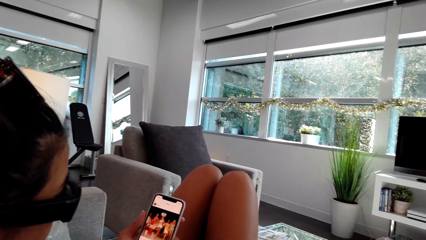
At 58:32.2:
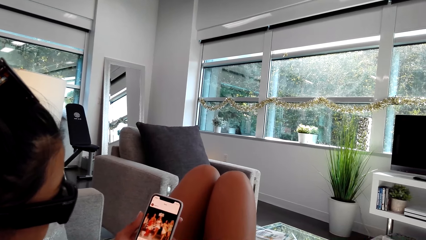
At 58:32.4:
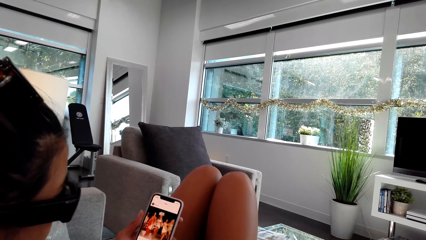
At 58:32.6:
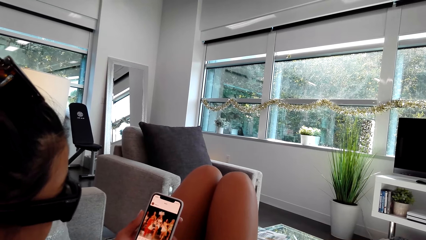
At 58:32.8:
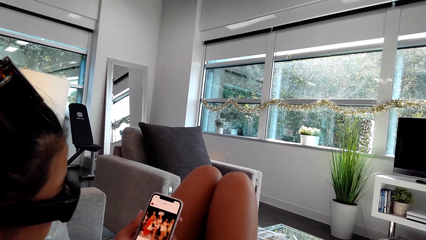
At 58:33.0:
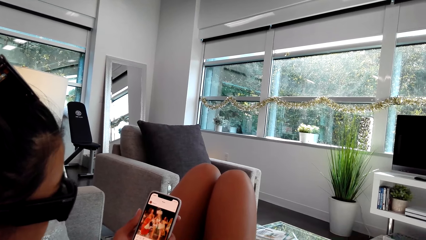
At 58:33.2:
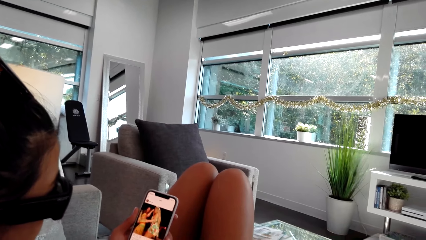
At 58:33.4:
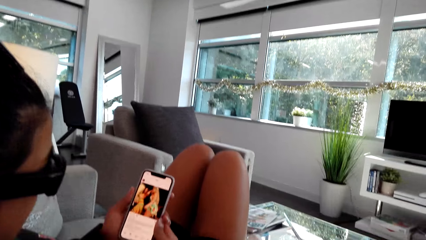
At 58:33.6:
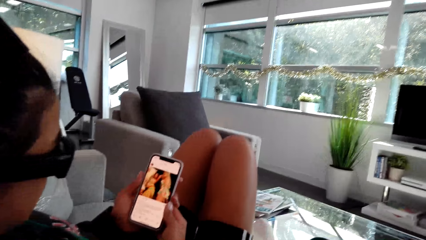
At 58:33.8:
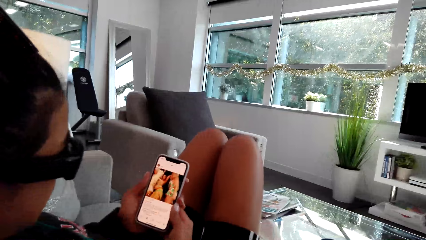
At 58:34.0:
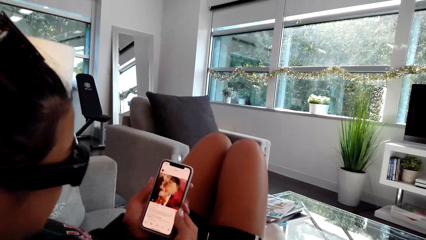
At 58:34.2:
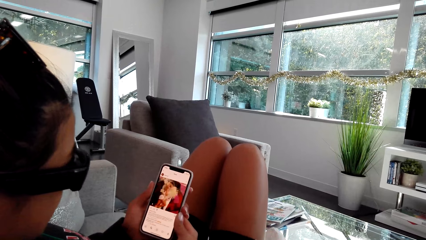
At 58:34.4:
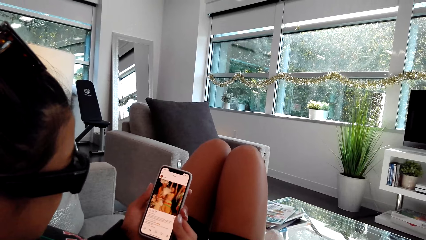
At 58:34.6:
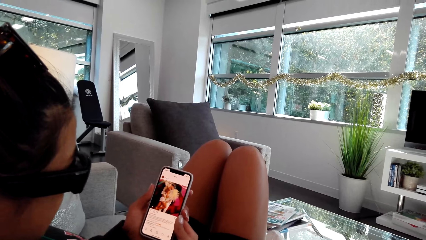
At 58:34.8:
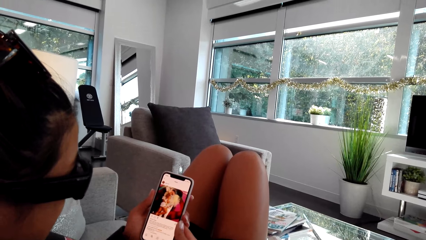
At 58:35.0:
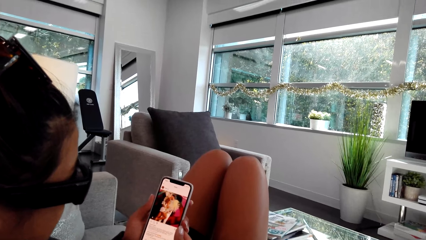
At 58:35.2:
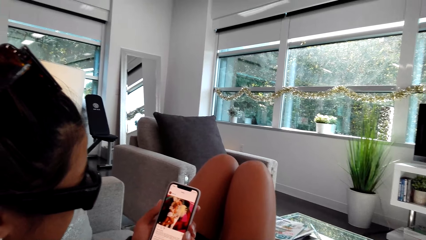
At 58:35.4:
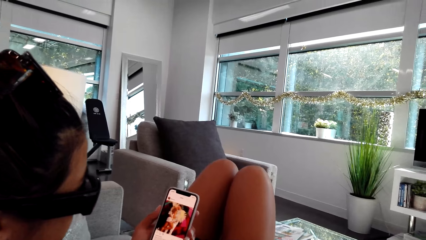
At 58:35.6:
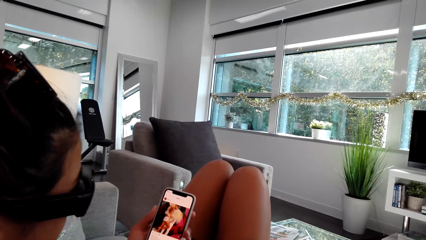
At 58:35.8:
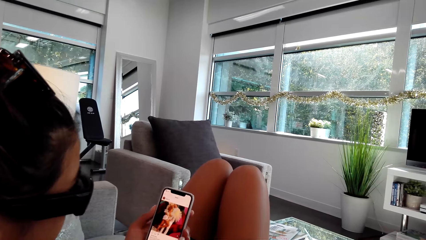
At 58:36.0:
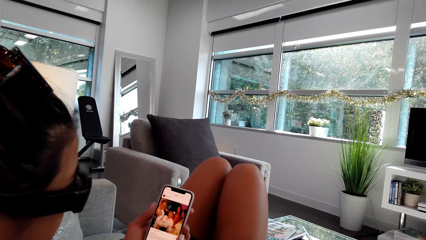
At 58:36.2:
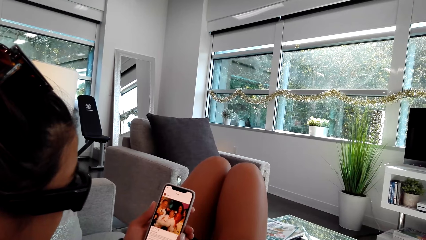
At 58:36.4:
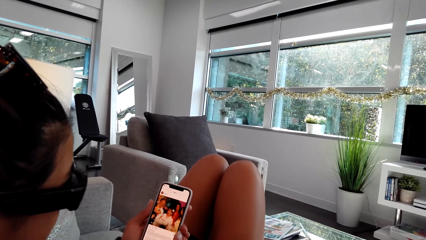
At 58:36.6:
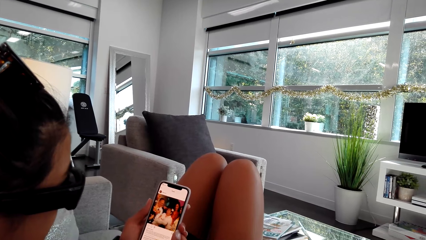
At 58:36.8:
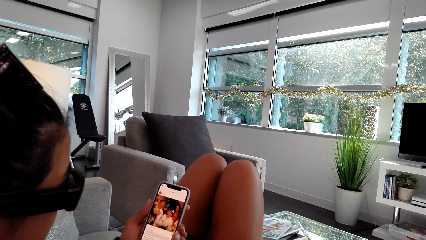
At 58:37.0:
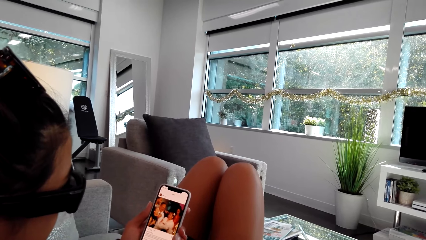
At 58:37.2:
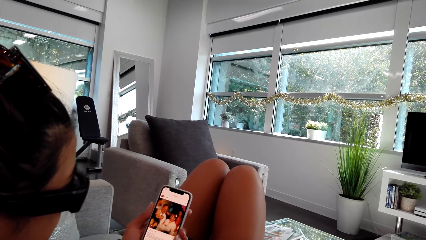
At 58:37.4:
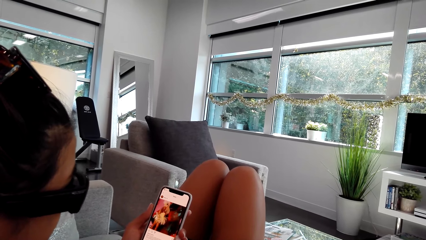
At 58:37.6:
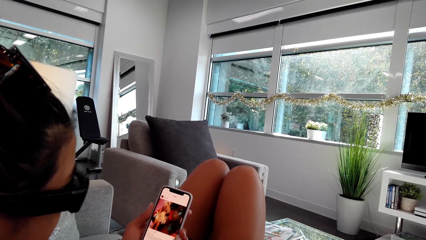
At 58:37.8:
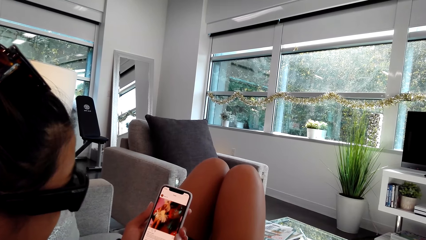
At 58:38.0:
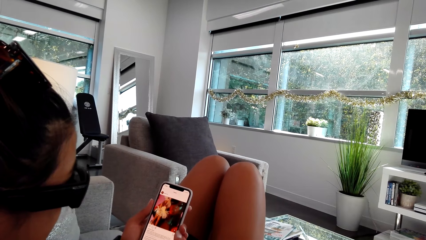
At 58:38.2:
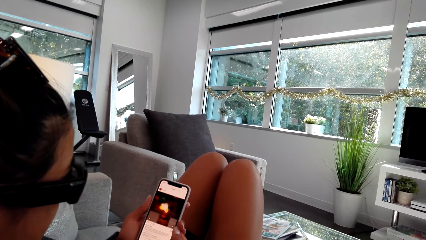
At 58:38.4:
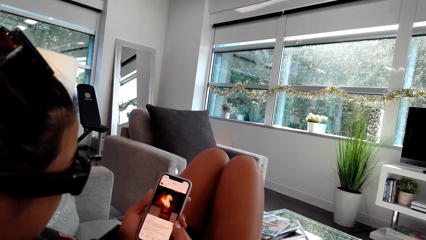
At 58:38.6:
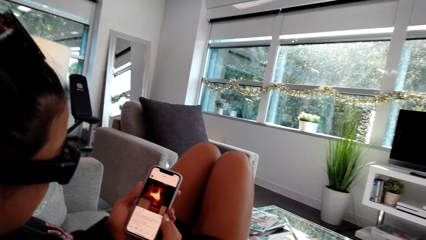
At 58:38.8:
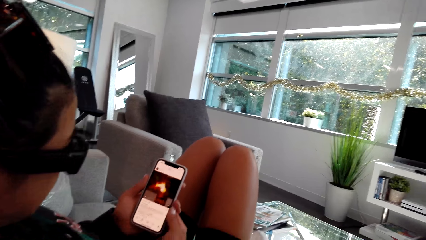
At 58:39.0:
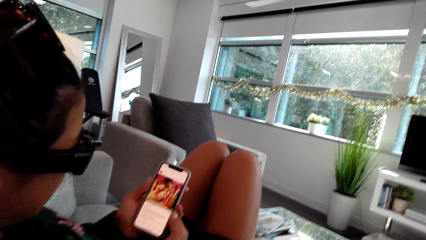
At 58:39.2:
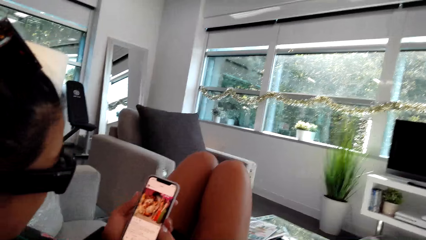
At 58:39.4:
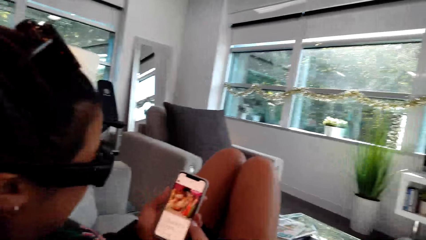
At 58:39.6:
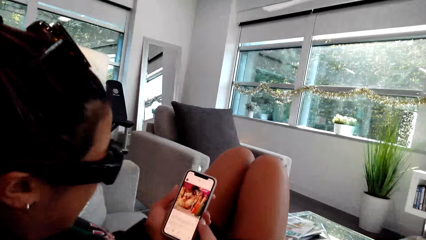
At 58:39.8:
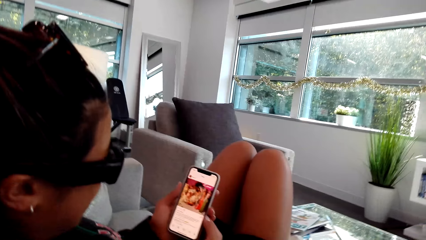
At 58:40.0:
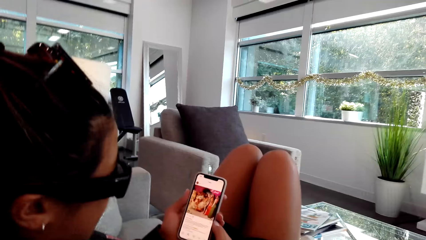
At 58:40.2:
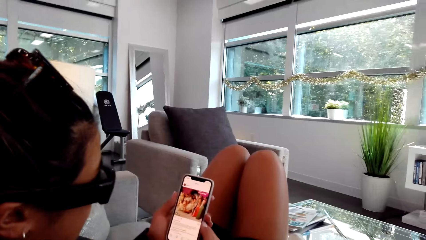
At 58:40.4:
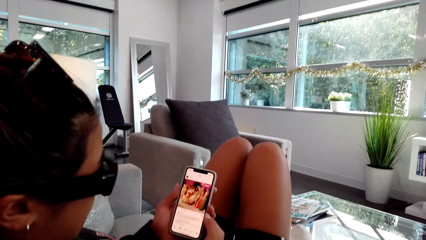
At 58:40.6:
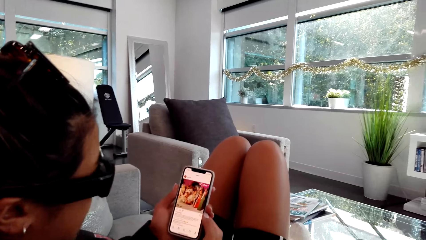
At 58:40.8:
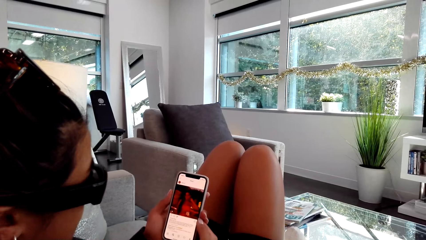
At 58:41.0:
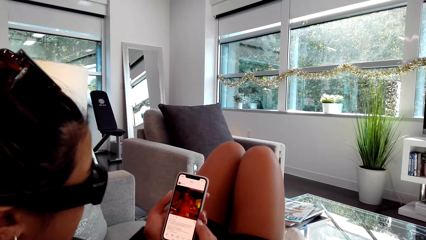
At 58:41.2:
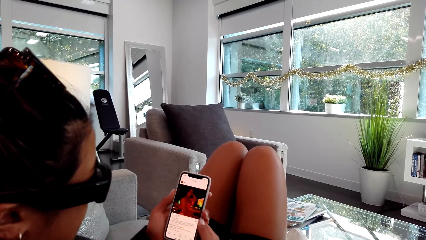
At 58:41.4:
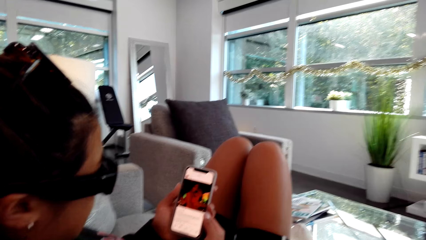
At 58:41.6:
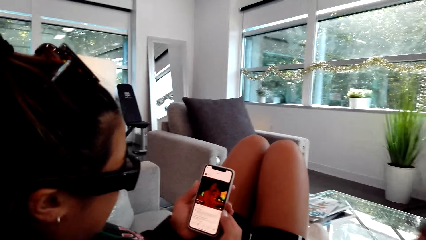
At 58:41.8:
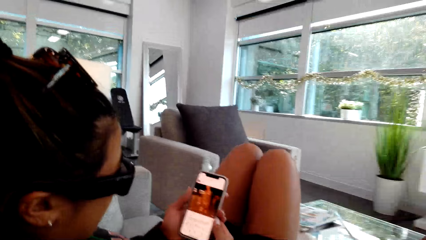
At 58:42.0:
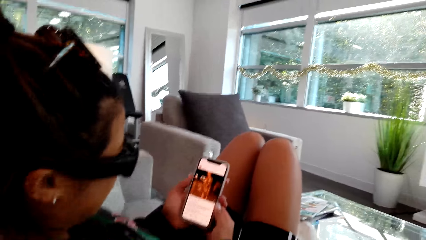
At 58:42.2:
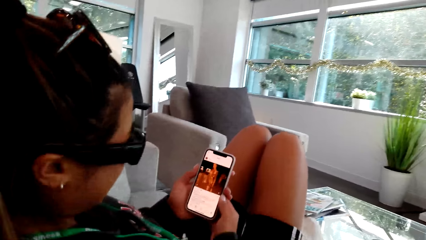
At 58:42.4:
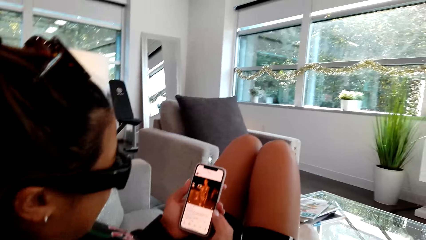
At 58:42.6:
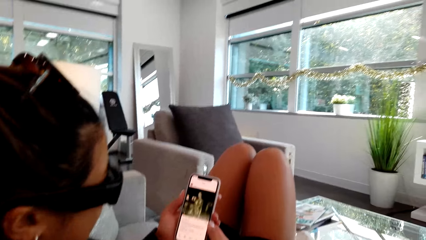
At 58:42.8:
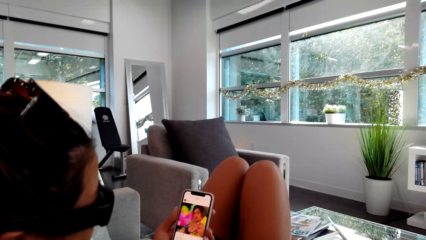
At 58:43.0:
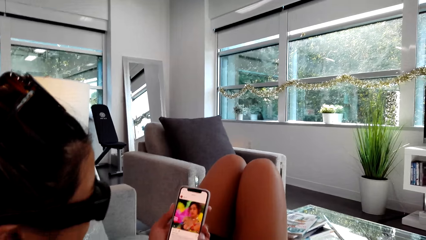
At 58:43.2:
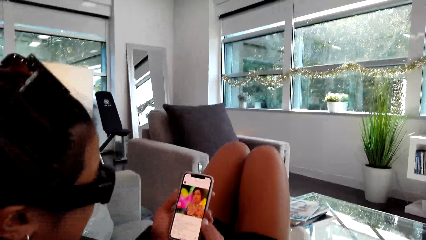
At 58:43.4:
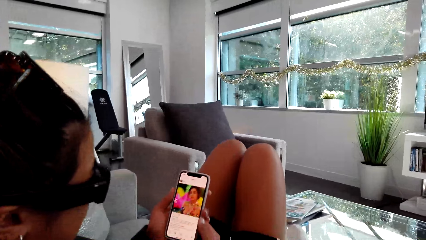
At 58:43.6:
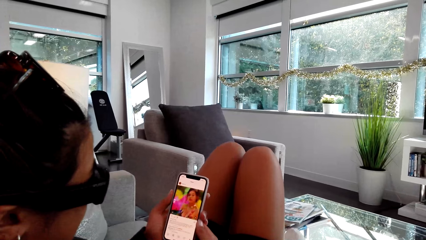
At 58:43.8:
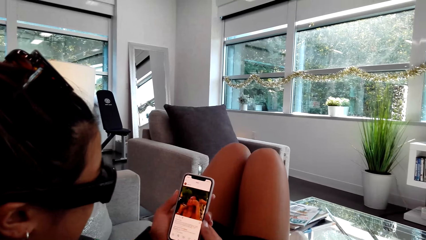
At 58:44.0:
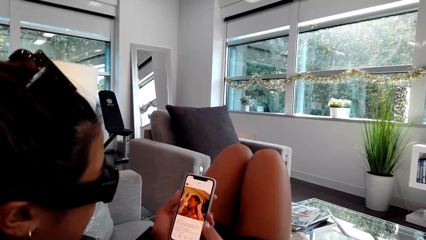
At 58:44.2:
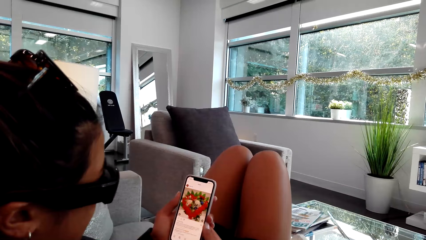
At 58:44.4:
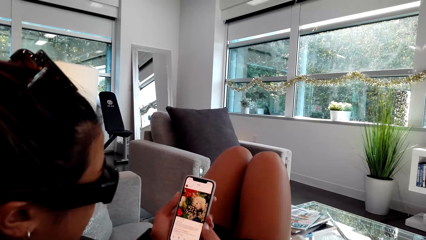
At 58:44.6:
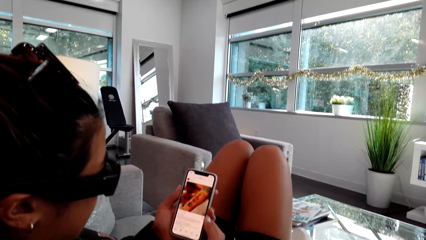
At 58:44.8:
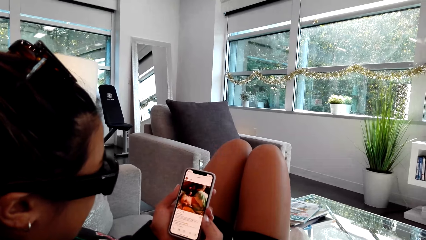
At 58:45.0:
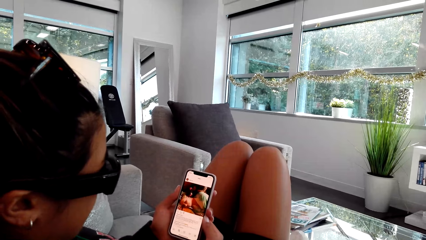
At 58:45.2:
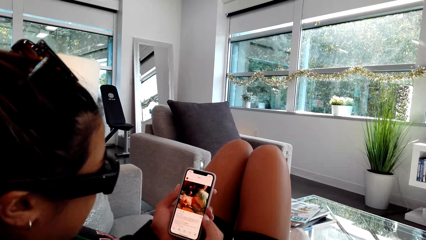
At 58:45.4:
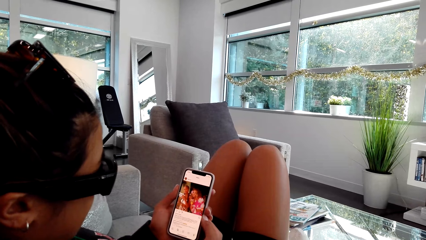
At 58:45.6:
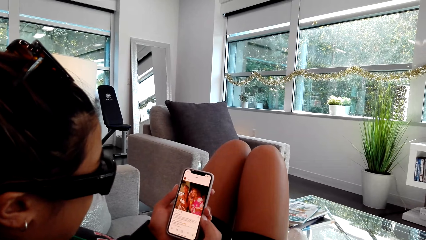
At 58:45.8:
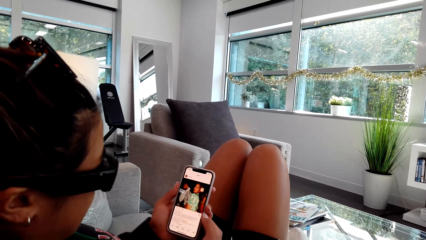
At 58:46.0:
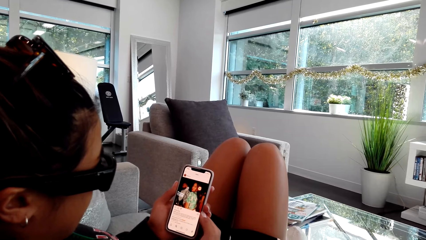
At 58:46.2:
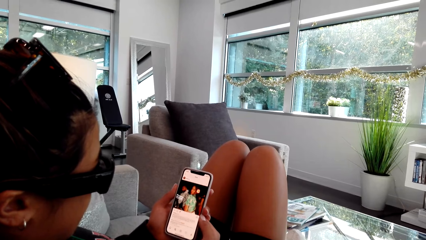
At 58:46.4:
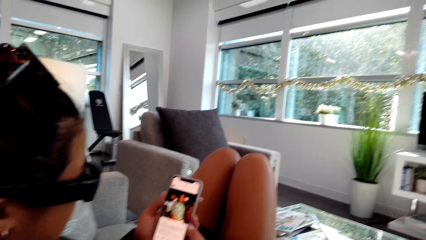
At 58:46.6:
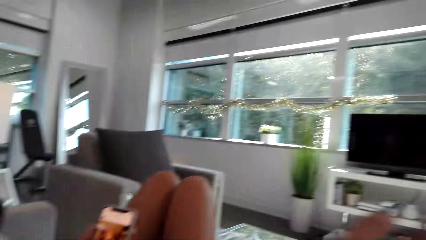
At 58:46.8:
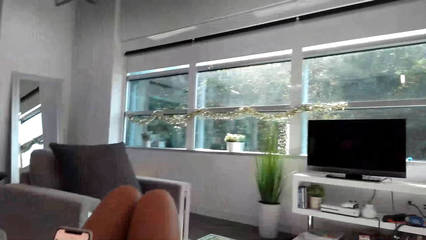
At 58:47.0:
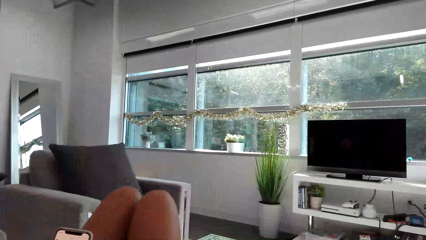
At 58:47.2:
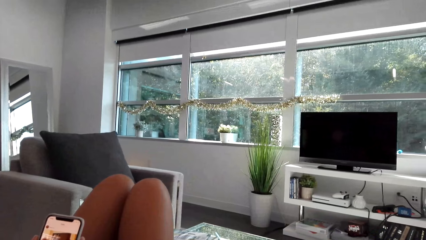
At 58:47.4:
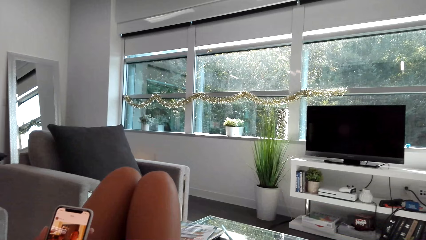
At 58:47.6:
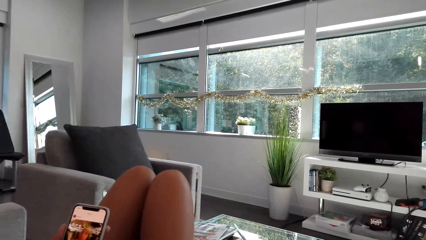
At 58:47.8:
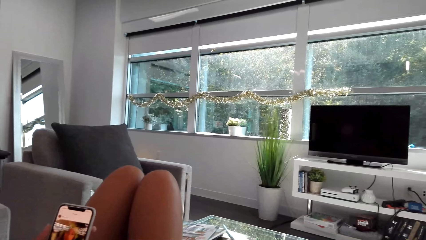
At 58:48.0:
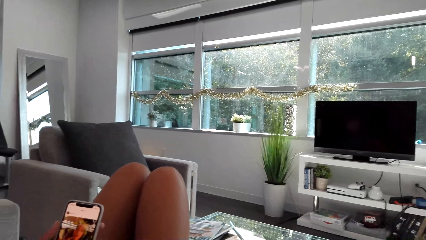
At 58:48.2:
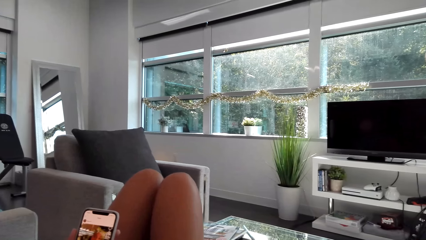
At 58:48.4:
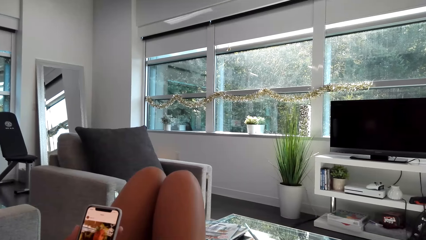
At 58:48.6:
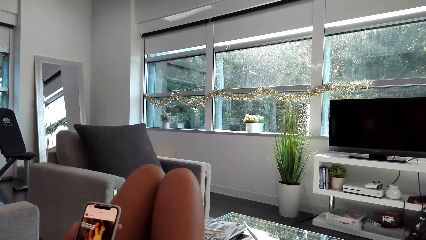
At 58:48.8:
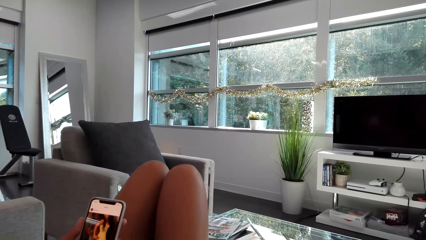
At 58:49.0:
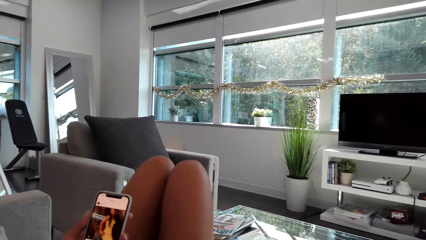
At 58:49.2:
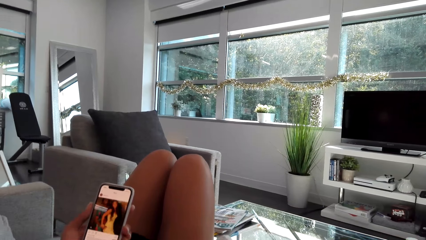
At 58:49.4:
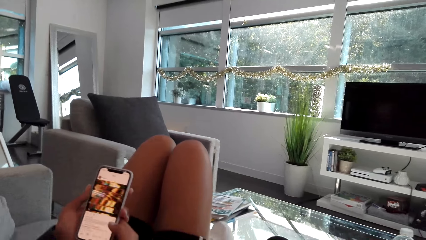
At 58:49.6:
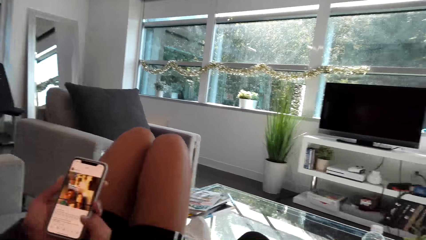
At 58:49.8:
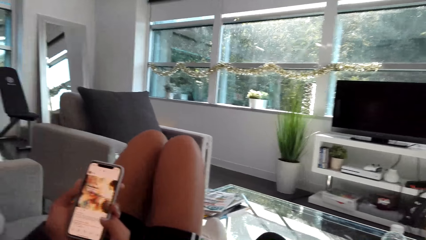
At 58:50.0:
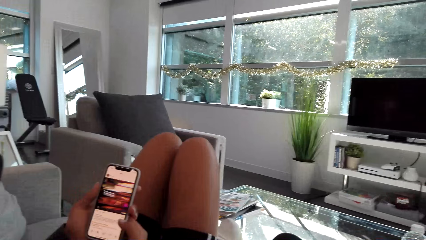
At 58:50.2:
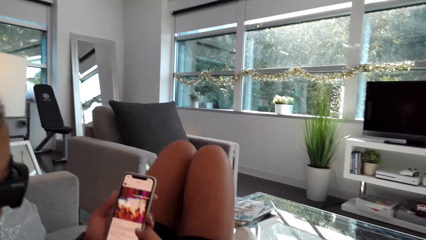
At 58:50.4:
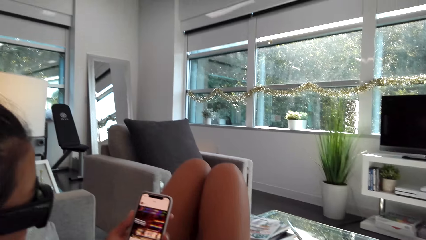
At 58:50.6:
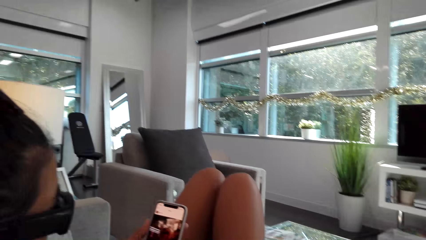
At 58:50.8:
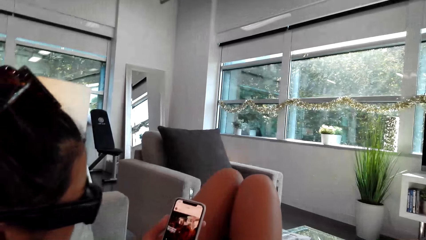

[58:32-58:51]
A person watches the video from the phone. The camera wearer talks to a woman.
